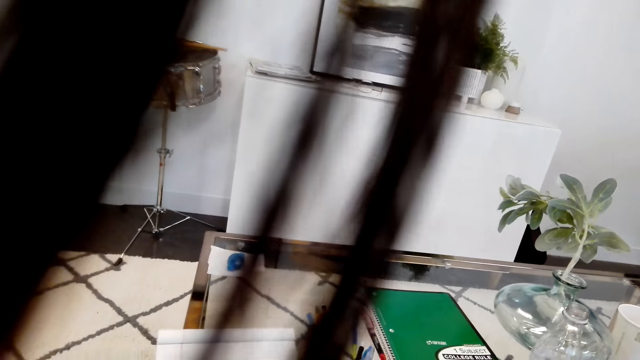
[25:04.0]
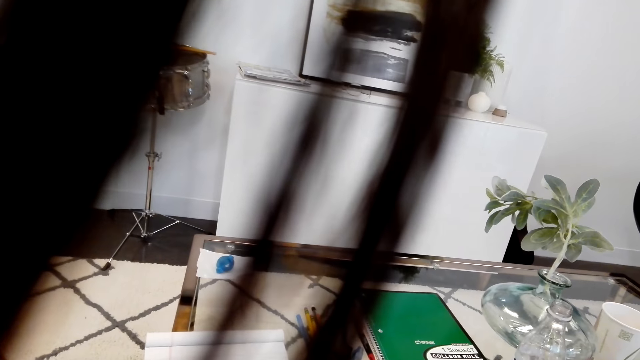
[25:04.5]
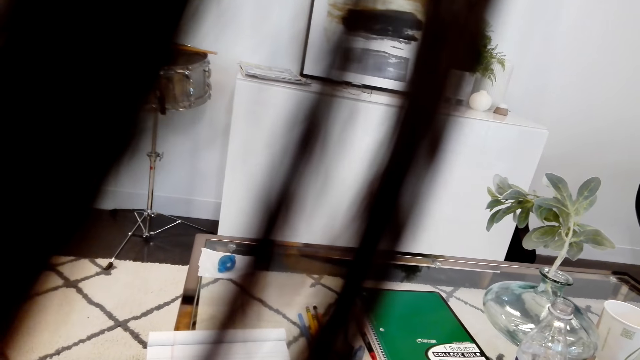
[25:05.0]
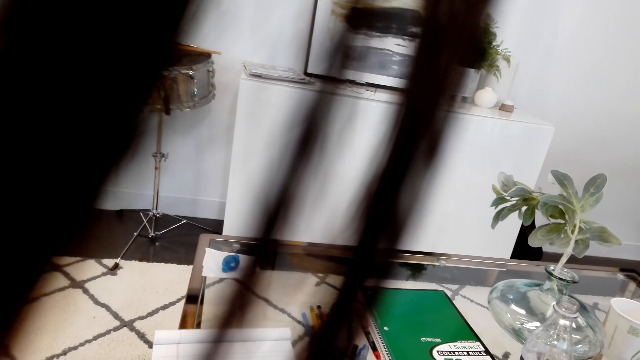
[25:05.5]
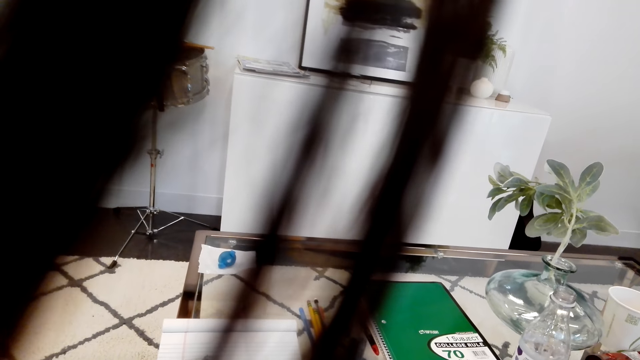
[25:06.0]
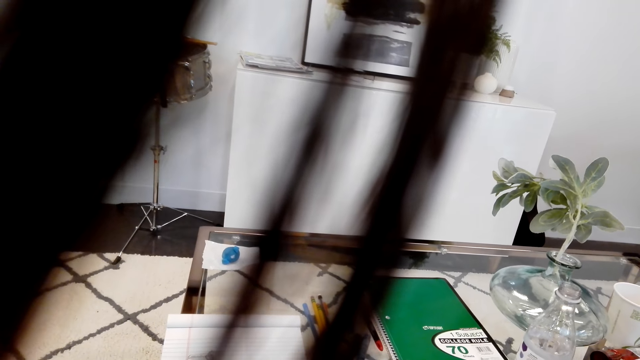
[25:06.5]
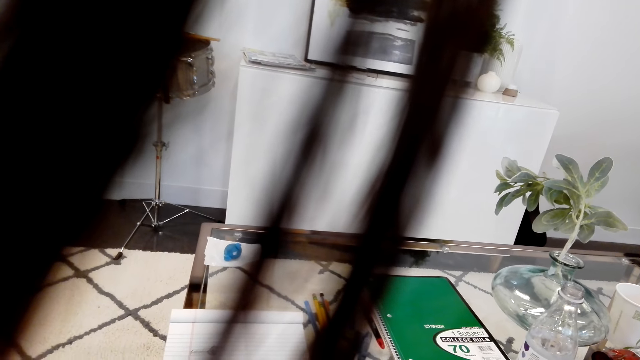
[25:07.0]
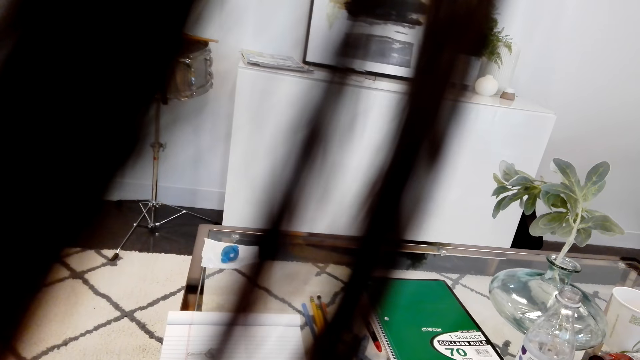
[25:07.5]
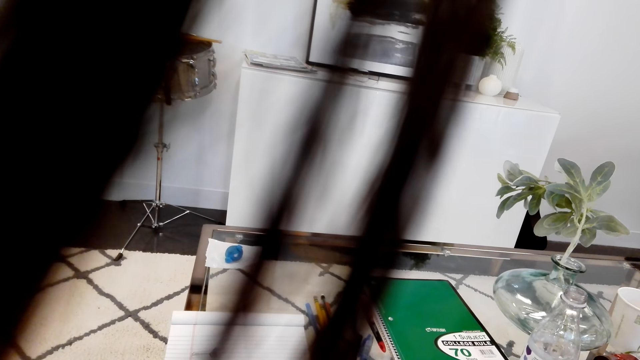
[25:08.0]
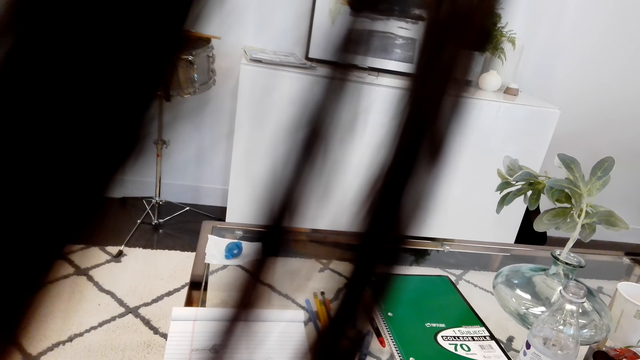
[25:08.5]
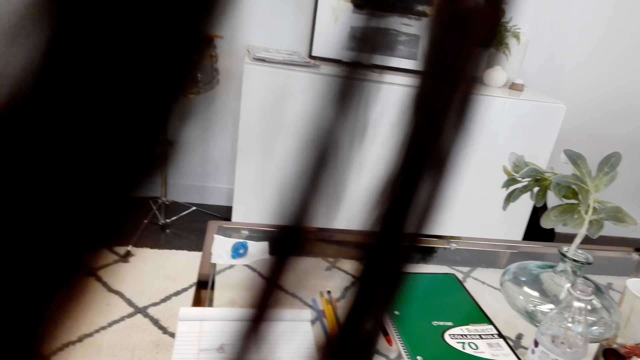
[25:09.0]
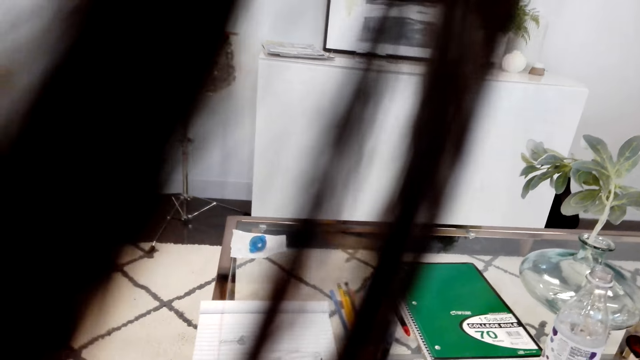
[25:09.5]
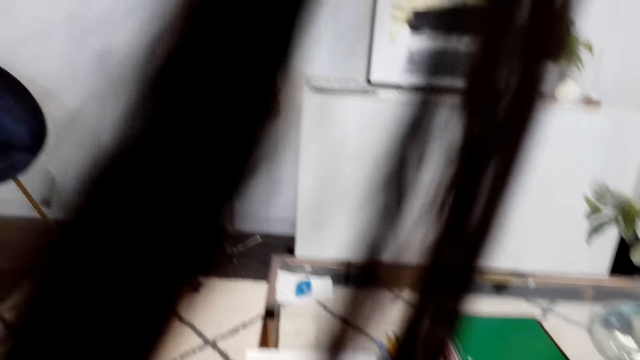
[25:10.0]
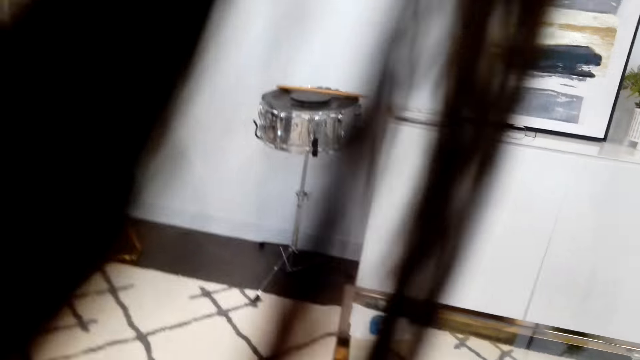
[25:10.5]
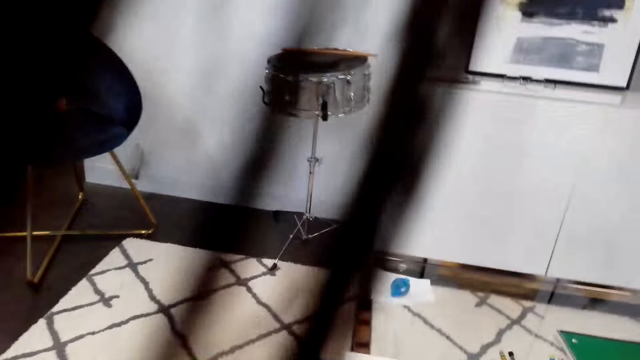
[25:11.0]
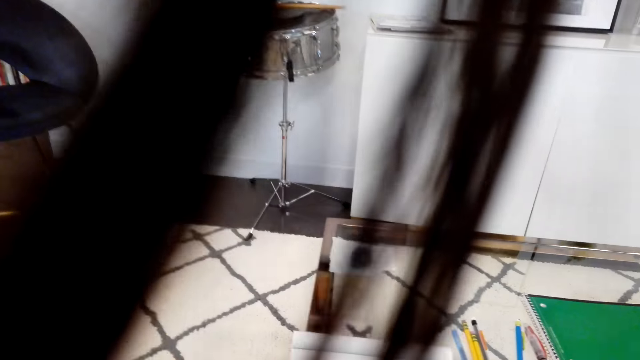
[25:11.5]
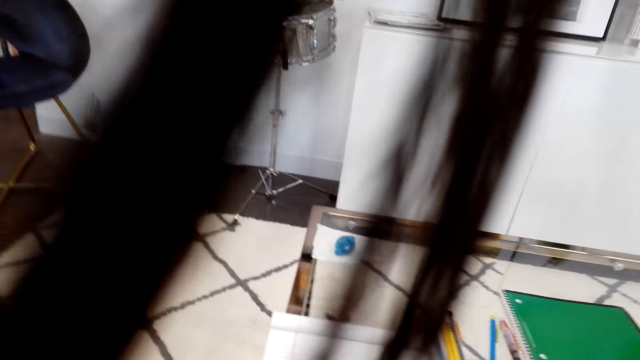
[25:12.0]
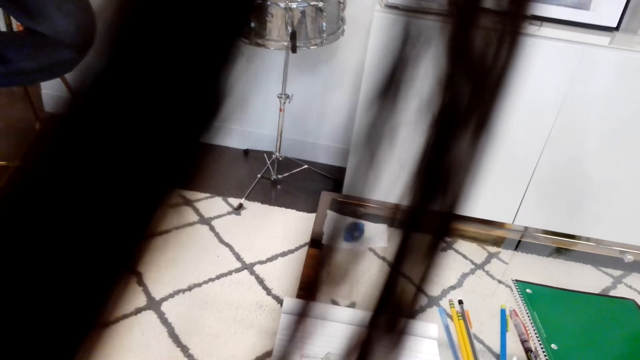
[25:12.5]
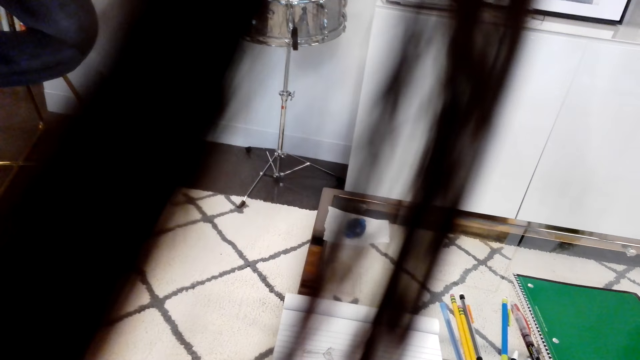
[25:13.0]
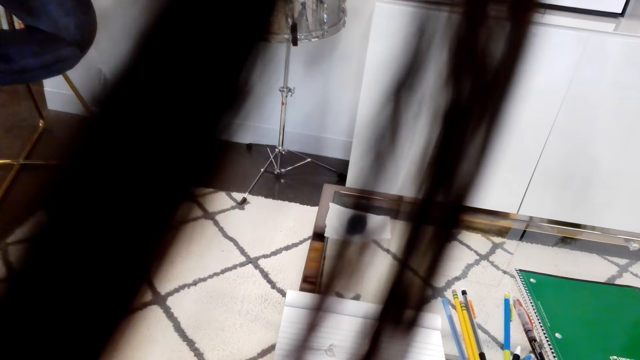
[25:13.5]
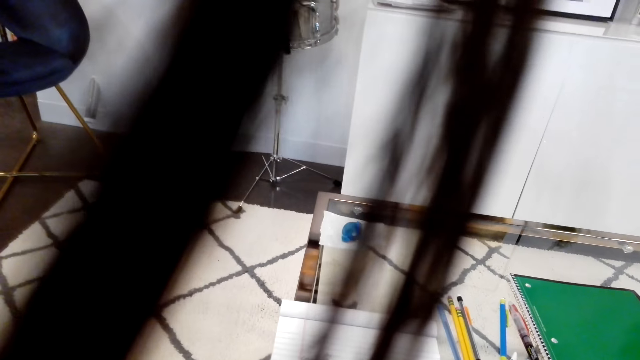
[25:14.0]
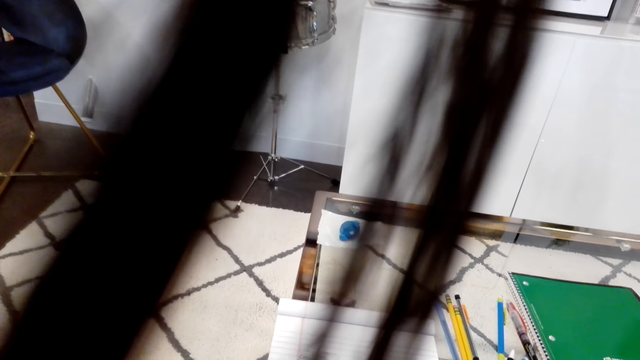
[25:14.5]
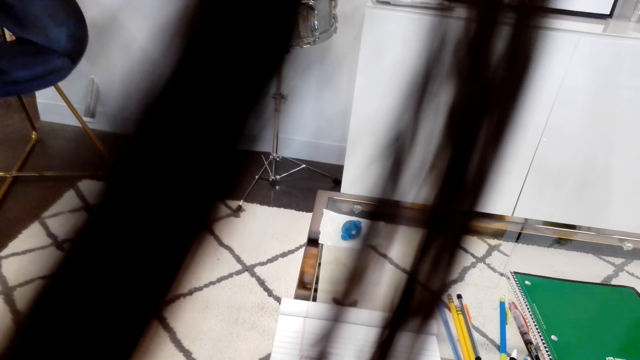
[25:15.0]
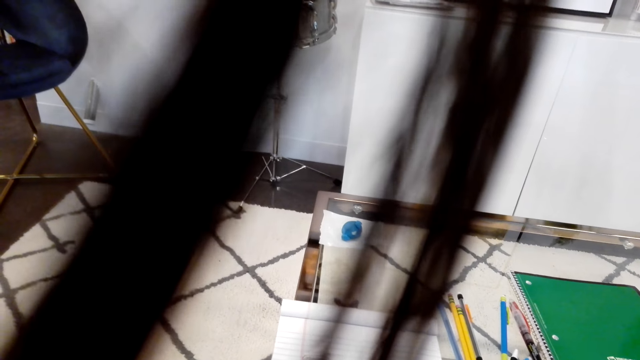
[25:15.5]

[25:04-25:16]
The camera wearer stares at the table.

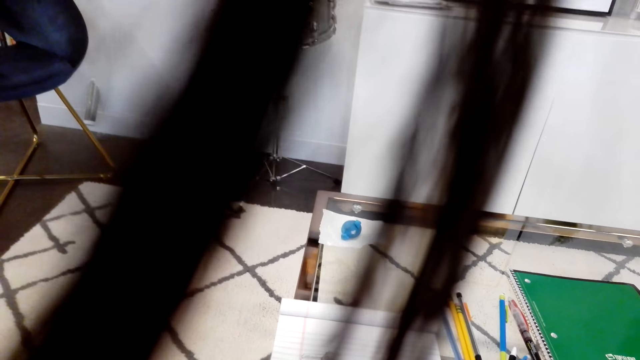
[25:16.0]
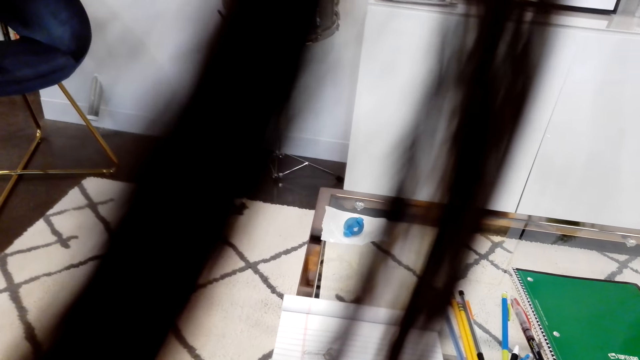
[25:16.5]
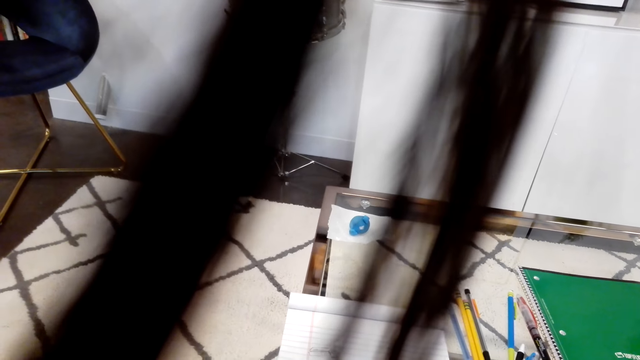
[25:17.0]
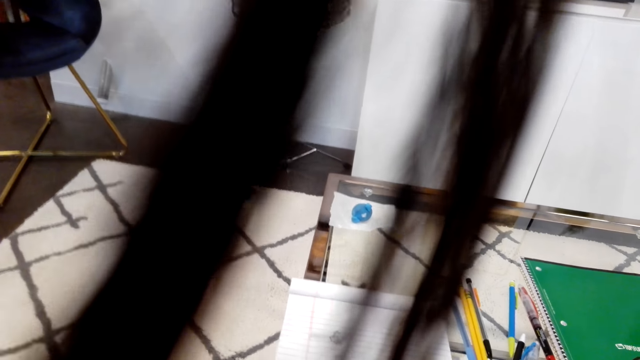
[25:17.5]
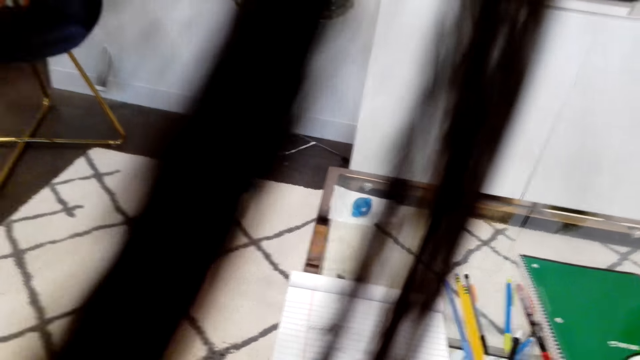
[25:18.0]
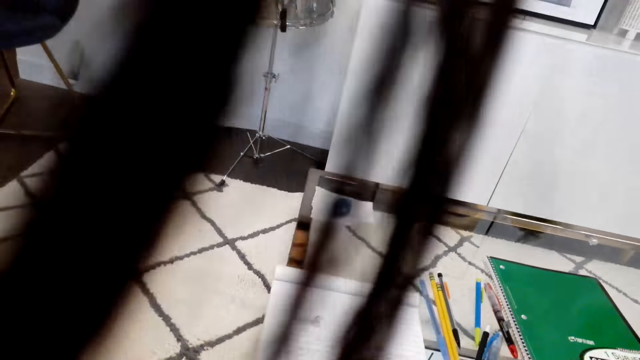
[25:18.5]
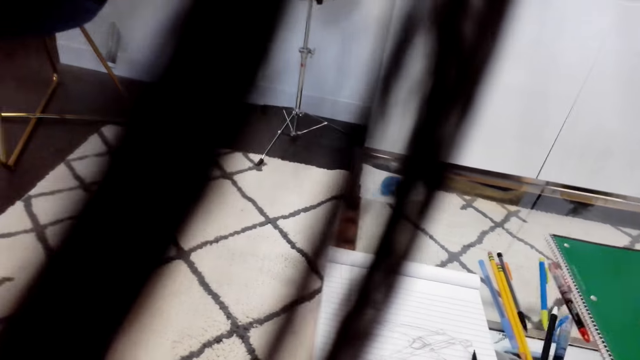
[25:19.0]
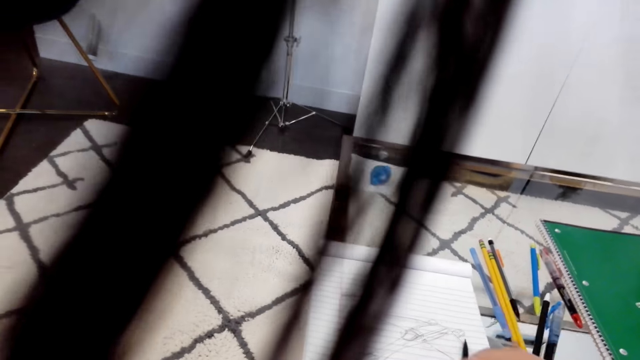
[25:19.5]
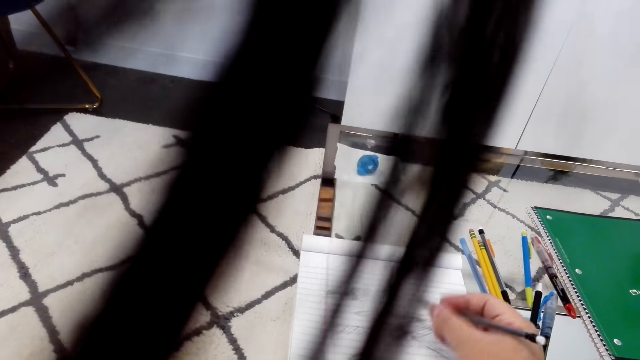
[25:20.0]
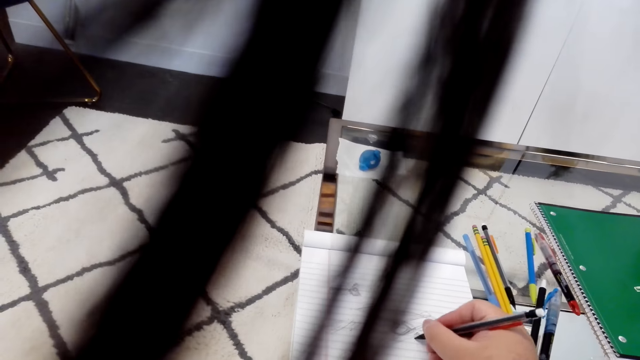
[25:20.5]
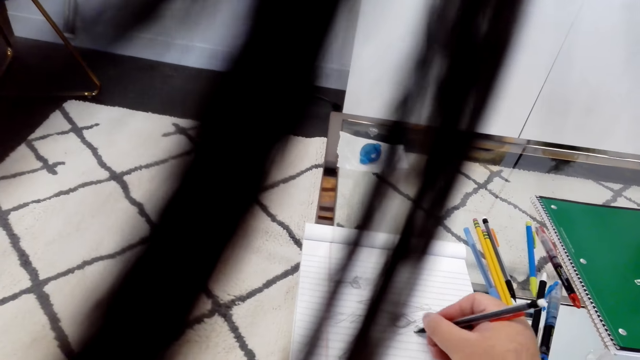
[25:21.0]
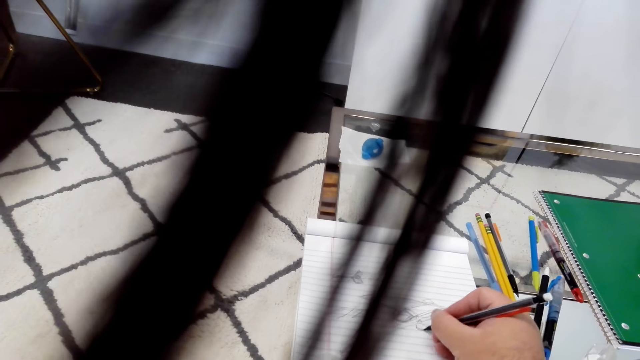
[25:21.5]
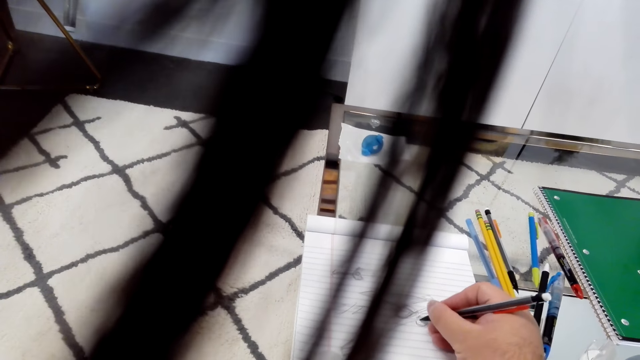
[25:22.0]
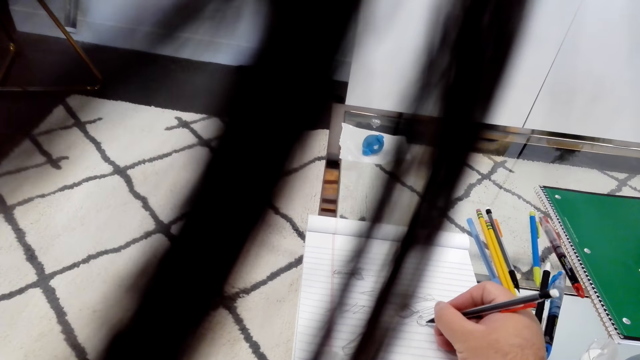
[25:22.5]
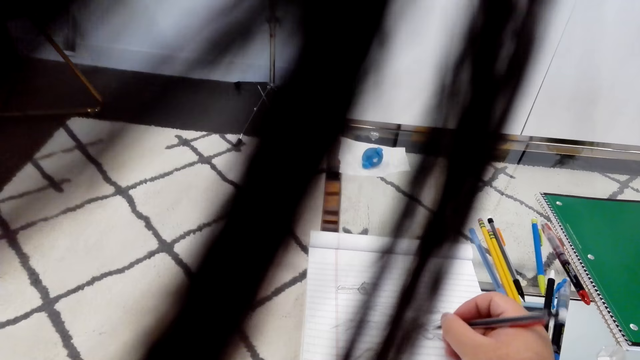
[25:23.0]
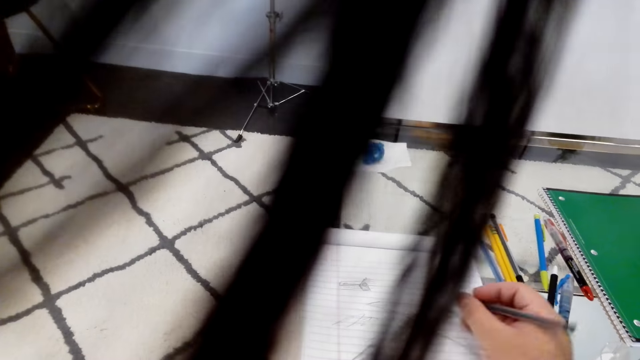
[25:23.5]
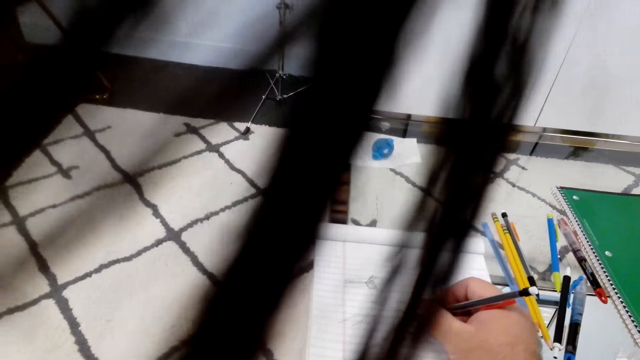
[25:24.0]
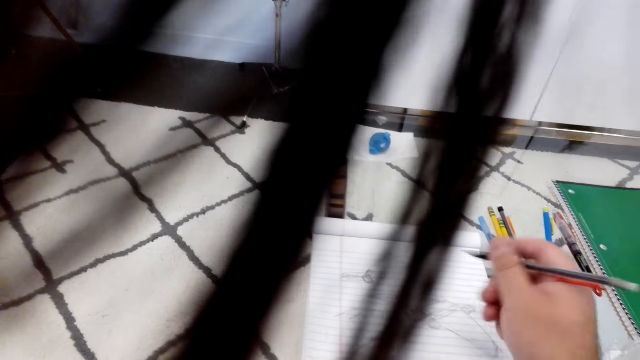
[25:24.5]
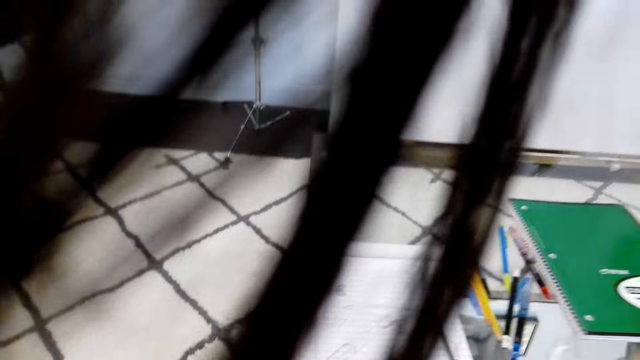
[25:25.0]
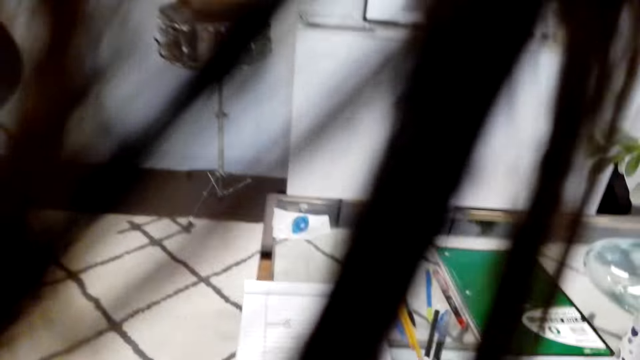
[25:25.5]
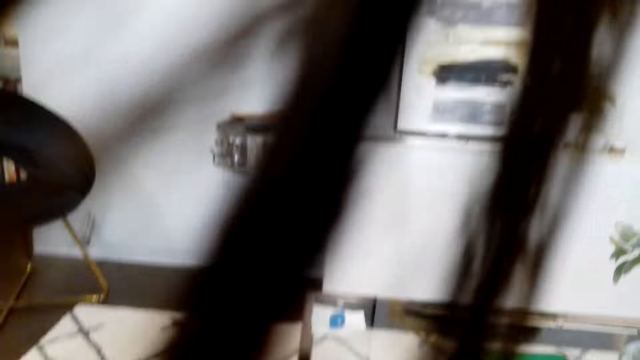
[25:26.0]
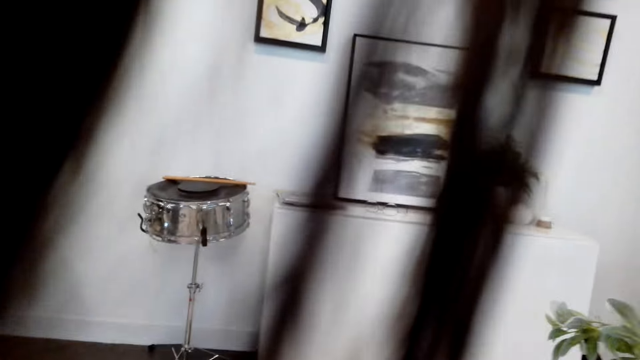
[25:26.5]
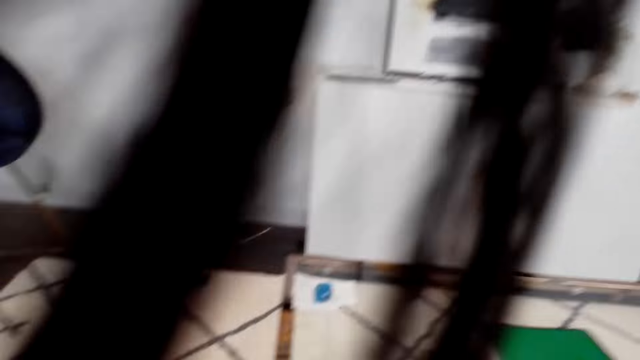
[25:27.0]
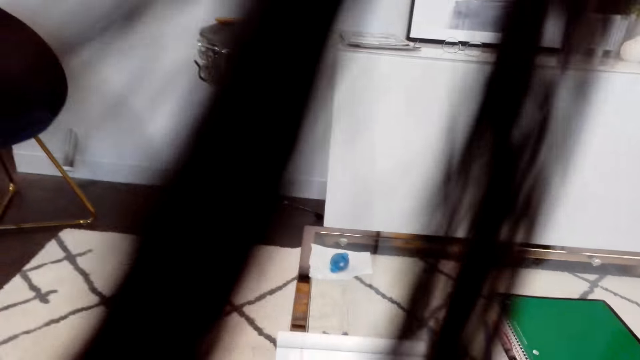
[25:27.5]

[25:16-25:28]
The camera wearer picks up a pencil. They draw on a book with the pencil. They put the pencil on the table. They look at the wall. They stare at the table.
